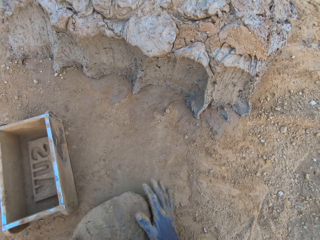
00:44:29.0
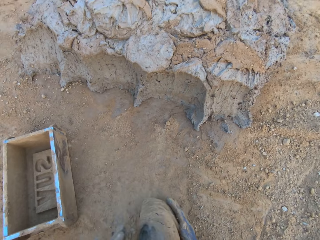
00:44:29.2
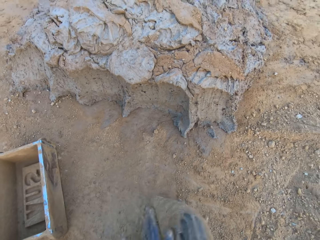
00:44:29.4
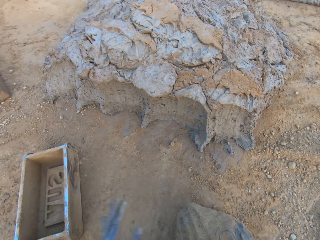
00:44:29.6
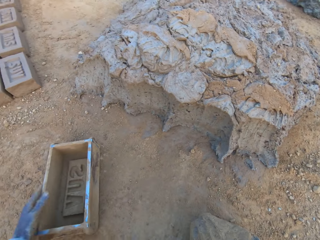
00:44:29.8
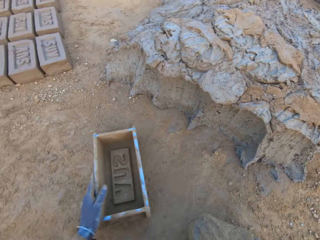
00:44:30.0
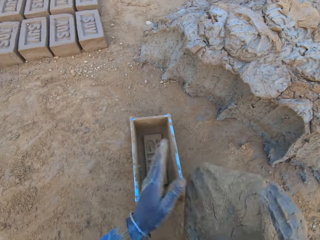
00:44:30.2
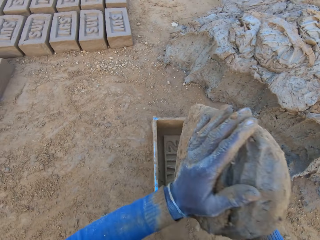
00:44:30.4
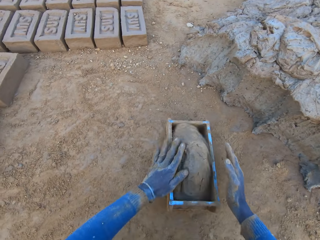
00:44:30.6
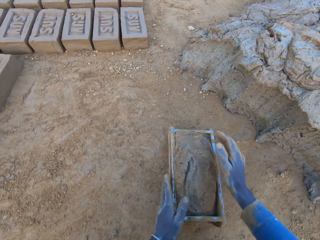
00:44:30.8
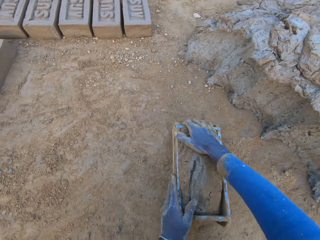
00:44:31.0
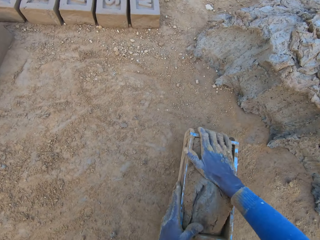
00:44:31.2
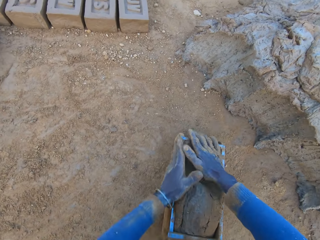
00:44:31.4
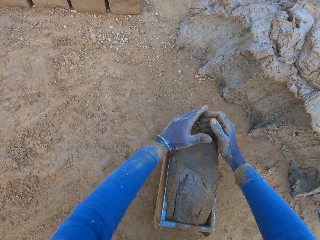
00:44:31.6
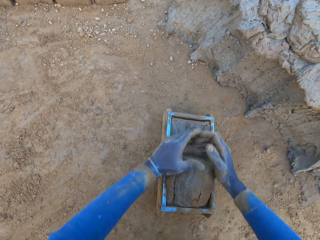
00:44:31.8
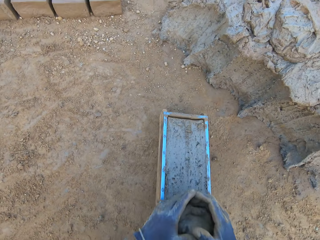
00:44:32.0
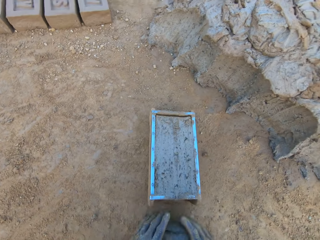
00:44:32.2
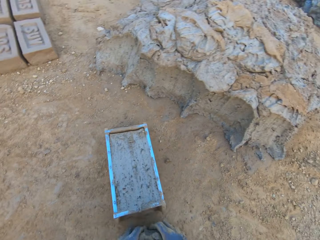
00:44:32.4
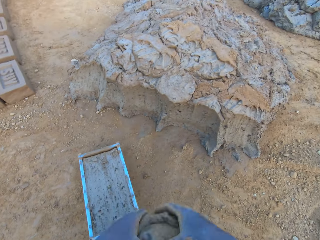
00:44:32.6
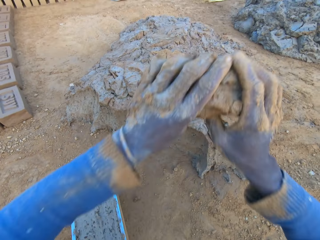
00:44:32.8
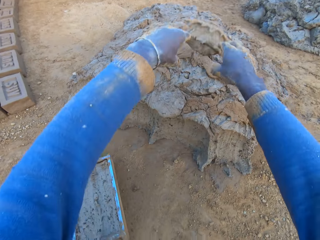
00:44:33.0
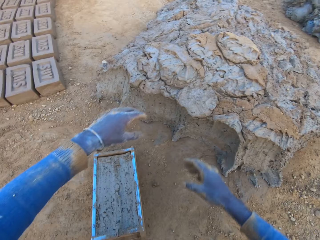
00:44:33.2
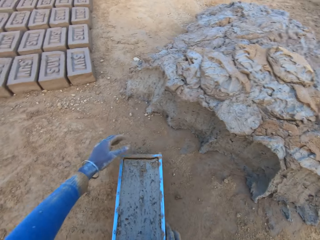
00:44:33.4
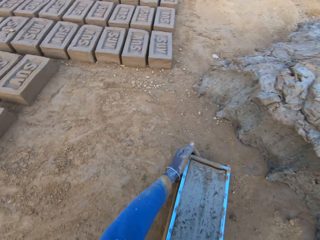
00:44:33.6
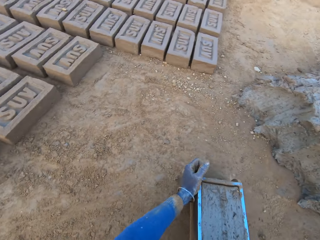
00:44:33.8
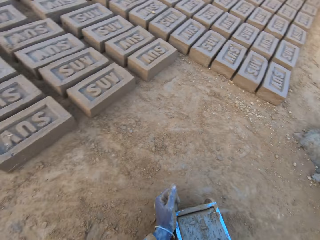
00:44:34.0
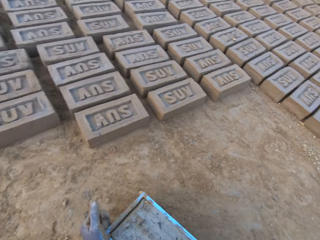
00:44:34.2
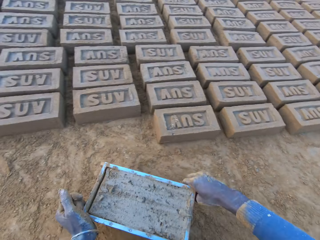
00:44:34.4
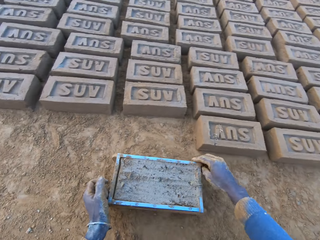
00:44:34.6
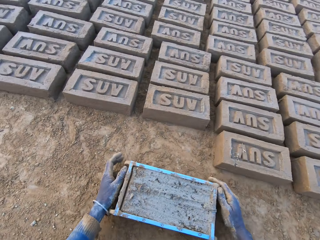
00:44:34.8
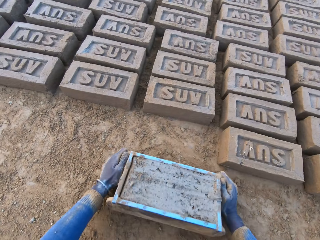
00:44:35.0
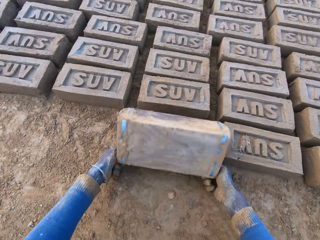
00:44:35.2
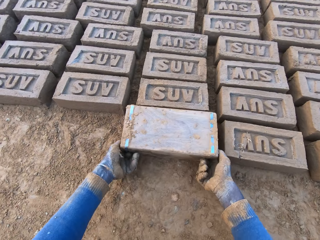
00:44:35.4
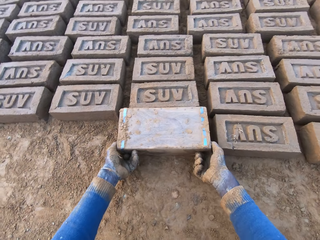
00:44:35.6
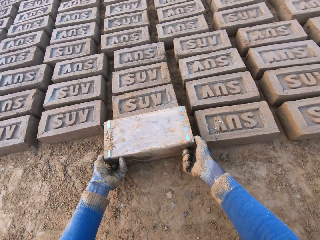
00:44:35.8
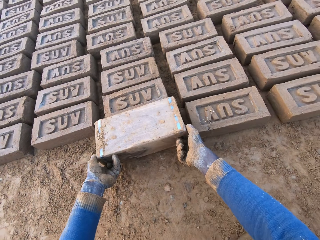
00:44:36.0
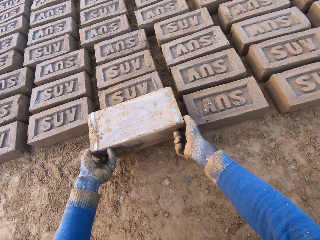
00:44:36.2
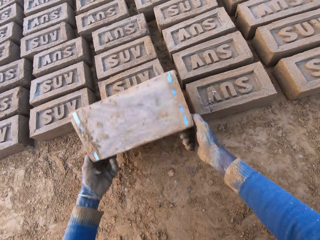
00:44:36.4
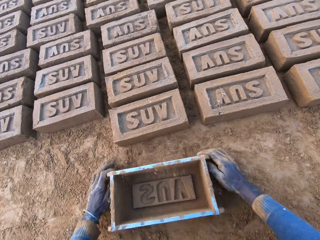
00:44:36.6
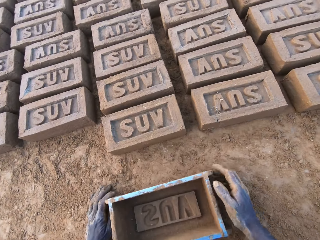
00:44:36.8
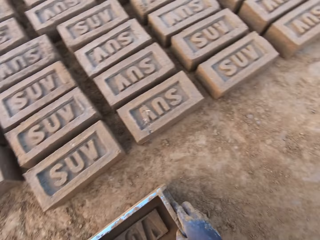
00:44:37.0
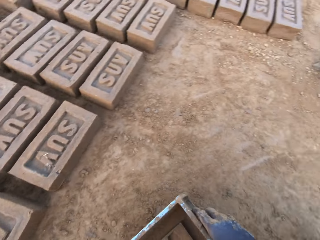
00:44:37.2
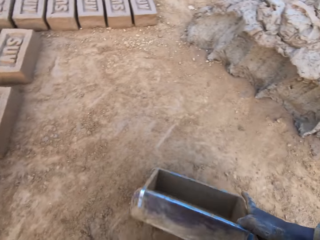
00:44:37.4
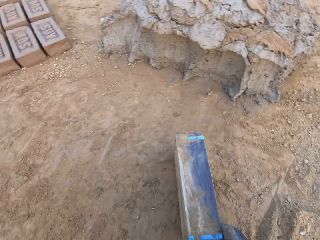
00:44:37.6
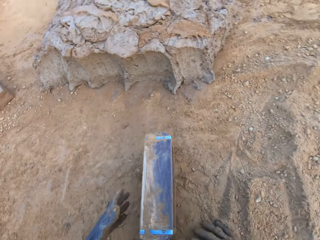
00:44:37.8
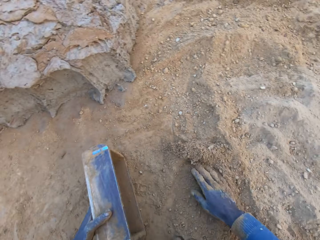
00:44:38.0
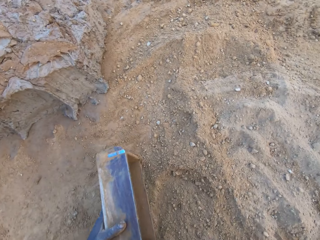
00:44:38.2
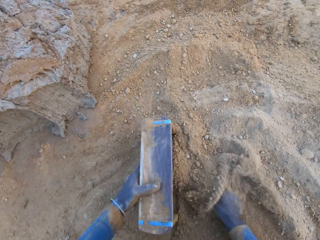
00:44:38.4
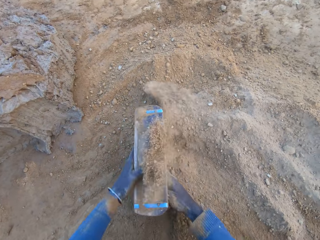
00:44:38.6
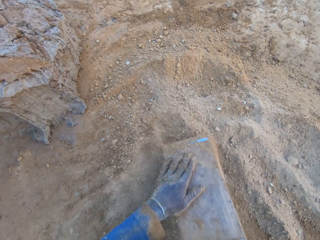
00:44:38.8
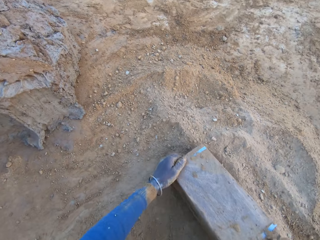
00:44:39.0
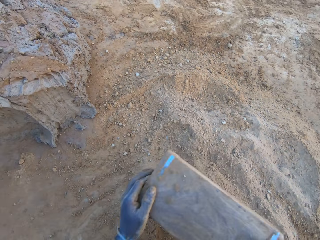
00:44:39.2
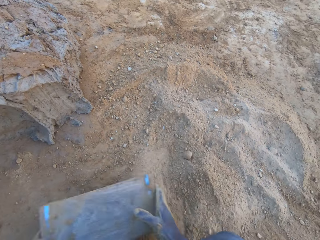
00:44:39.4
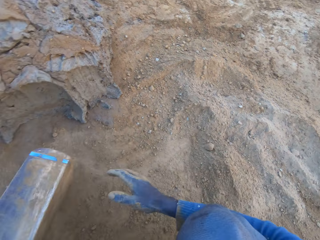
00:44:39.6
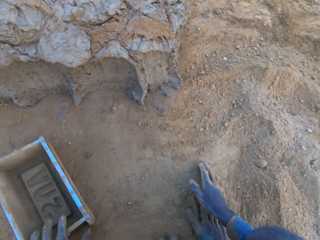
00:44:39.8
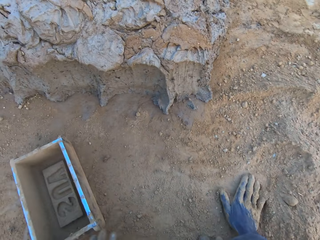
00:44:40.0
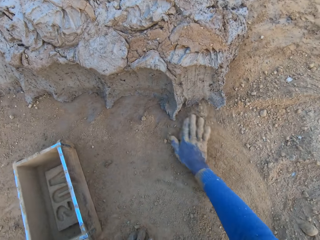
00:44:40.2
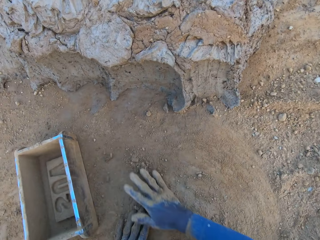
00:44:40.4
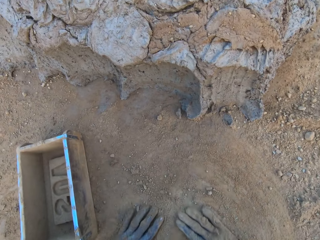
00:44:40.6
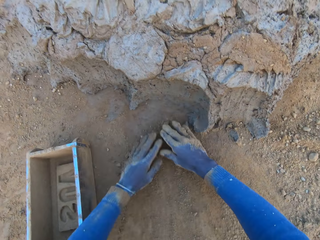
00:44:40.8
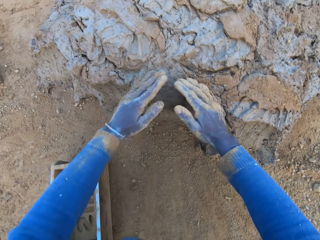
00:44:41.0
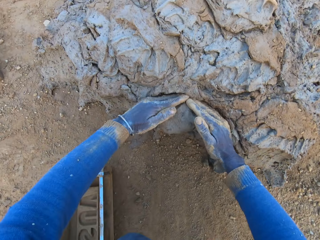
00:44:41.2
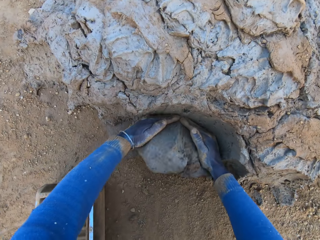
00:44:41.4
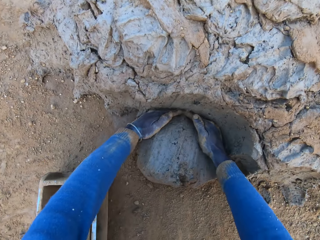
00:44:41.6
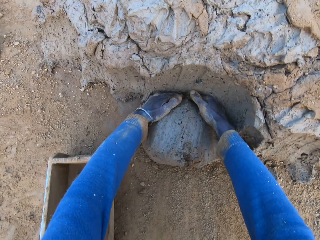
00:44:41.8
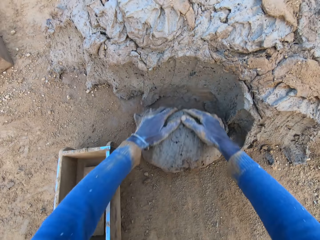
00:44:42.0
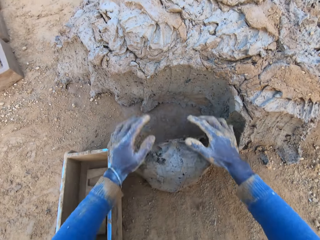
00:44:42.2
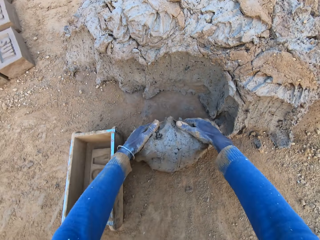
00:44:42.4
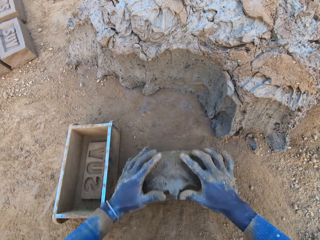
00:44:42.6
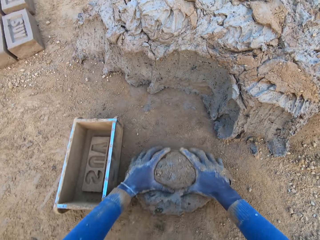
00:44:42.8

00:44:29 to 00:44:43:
The camera wearer lifts the mud. He shifts the iron brick mold on the ground with his left hand. He drops the concrete into the iron brick mold. He removes the excess concrete from the iron brick mold. He drops the excess concrete on the heap of concrete on the ground. He shifts the iron brick mold on the ground. He turns the iron brick mold on the ground. He puts the brick aside. He drops the iron brick mold on the ground. He pours sand from the ground into the iron brick mold. He removes the sand from the iron brick mold. He drops the iron brick mold on the ground. He rubs his two hands on the ground. He cuts a portion of the concrete from the heap of concrete with his hands. He picks the mud.

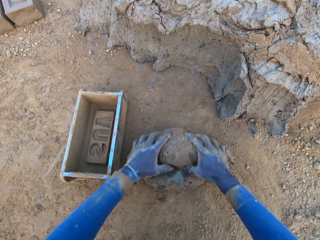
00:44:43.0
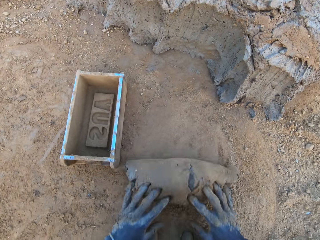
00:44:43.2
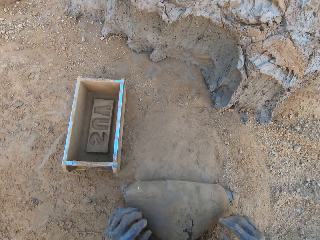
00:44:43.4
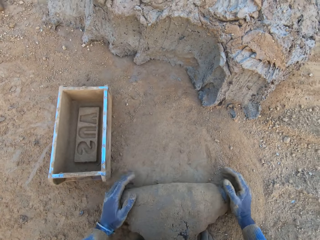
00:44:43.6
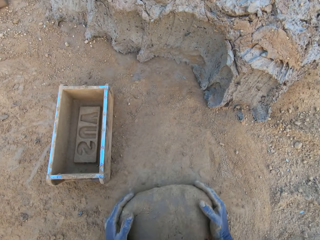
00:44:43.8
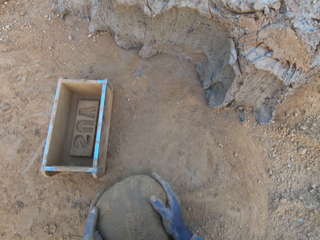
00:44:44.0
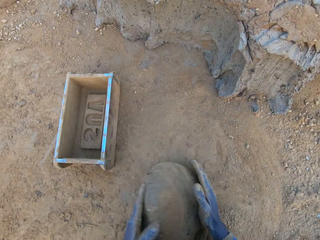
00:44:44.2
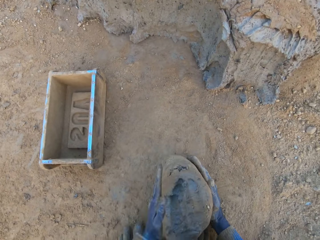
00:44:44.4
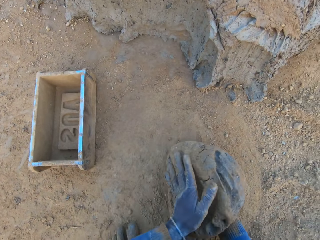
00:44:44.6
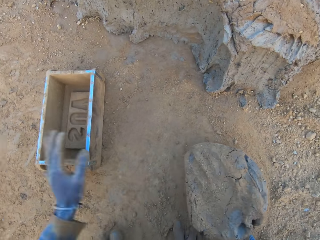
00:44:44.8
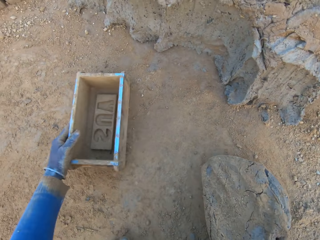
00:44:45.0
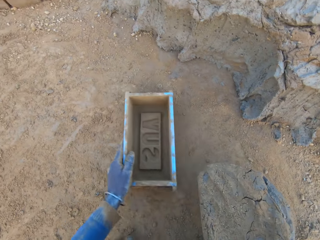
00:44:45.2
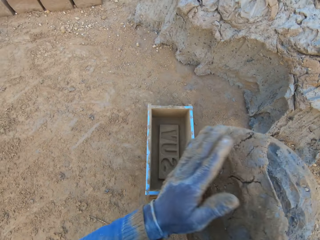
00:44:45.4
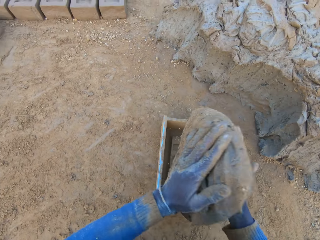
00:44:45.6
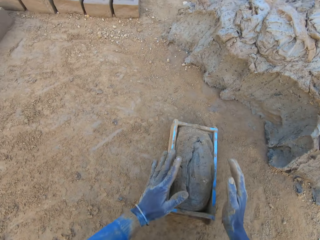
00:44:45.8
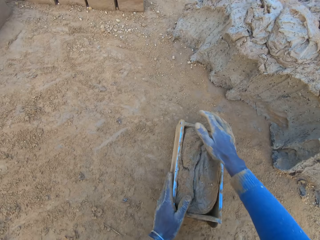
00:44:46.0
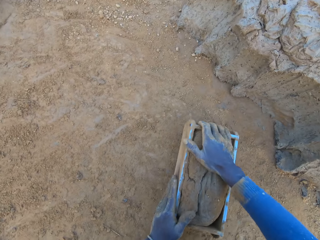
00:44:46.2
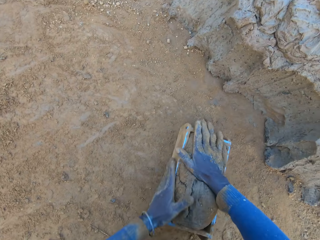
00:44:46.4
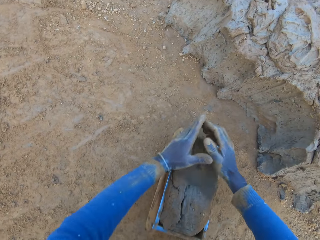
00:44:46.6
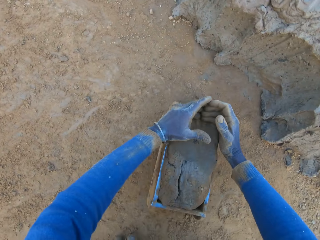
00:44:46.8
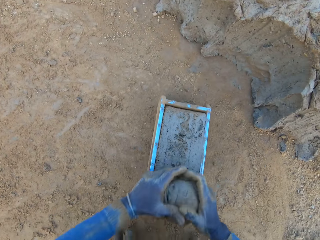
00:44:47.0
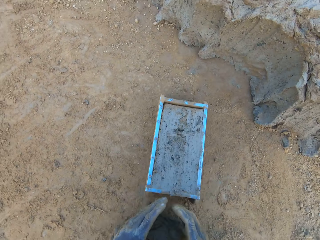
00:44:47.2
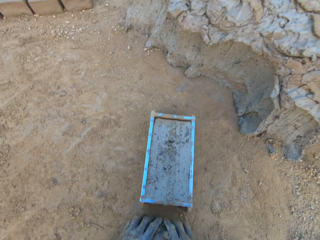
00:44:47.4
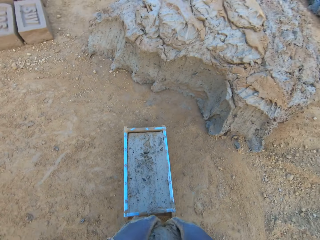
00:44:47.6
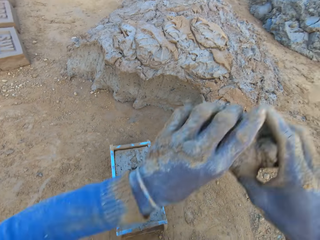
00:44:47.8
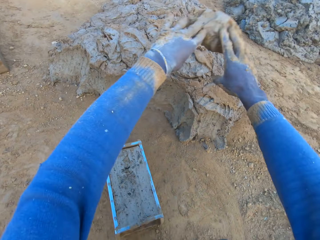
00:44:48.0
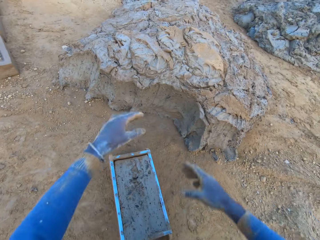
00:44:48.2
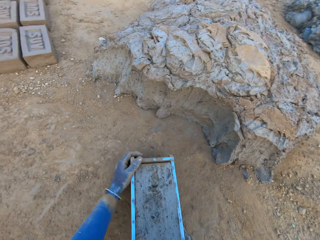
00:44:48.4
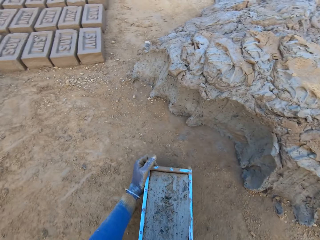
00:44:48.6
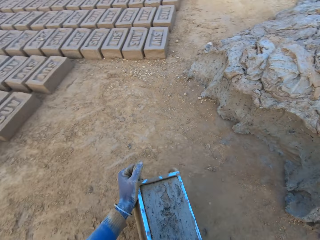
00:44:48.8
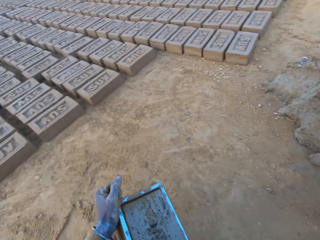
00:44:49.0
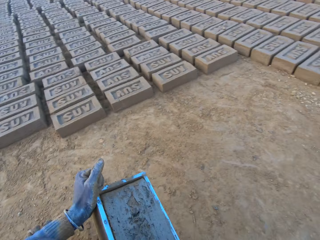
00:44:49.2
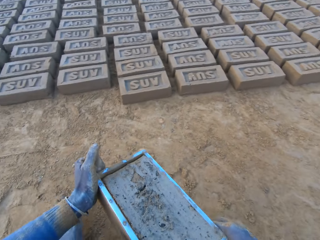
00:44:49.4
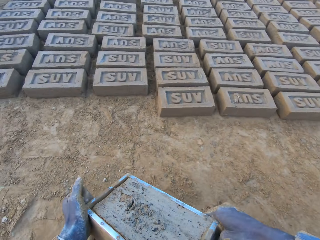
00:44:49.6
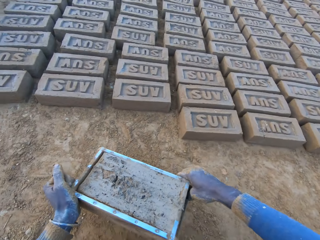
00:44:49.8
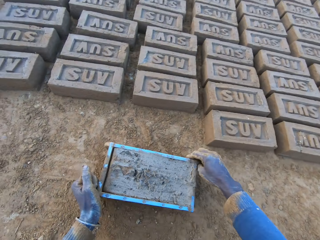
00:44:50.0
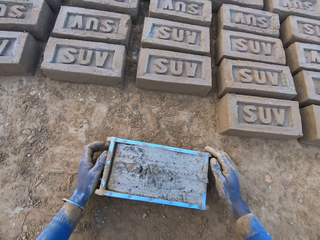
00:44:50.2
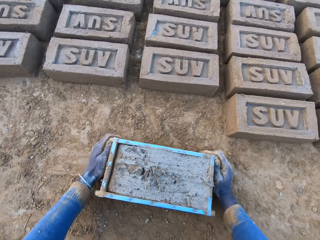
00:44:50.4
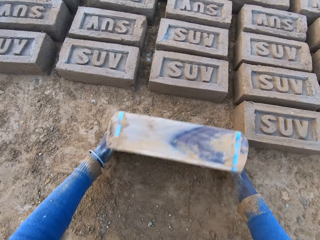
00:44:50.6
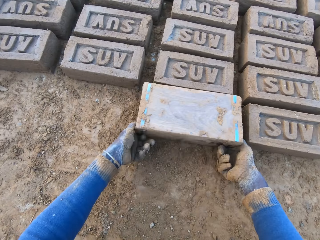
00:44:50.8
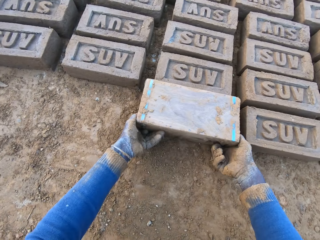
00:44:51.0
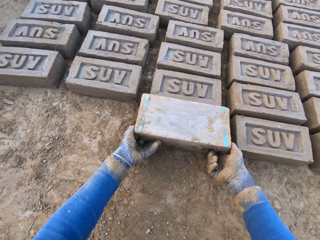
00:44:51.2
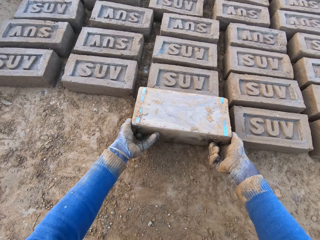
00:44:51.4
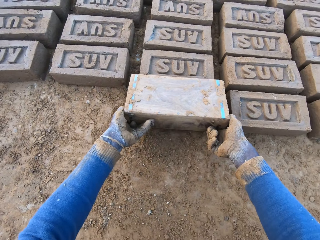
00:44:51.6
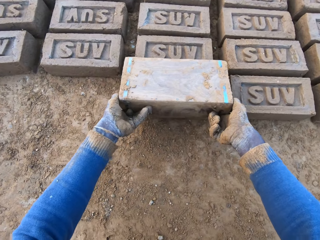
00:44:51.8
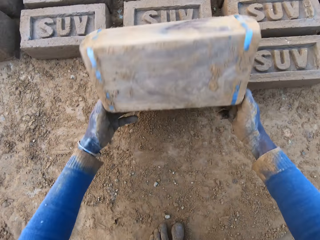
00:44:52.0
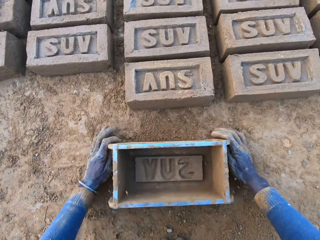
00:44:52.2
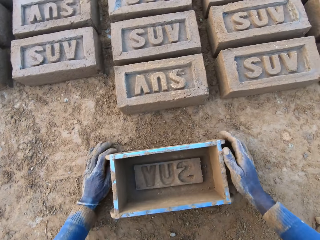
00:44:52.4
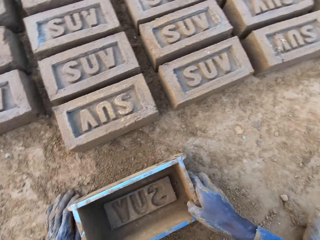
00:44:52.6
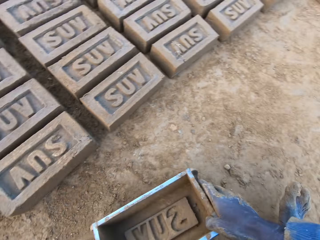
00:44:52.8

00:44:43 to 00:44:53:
The camera wearer mixes the concrete with his hands. He shifts the iron brick mold with his left hand on the ground. He drops the concrete in the iron brick mold. He removes the excess concrete from the iron brick mold. He drops the excess concrete on the heap of concrete on the ground. He carries the iron brick mold from the ground. He drops the iron brick mold on the ground beside other bricks. He turns the iron brick mold on the ground. He drops the iron brick mold on the ground.
